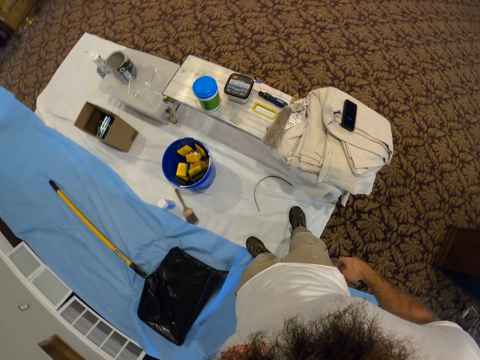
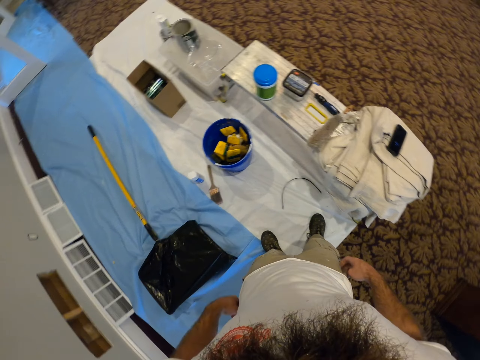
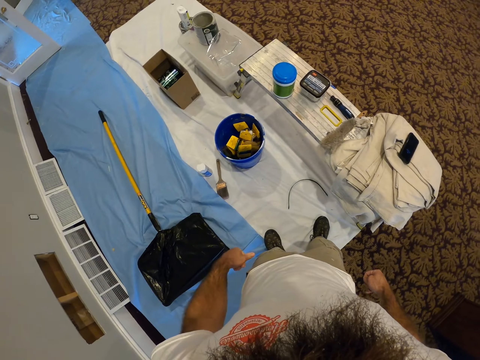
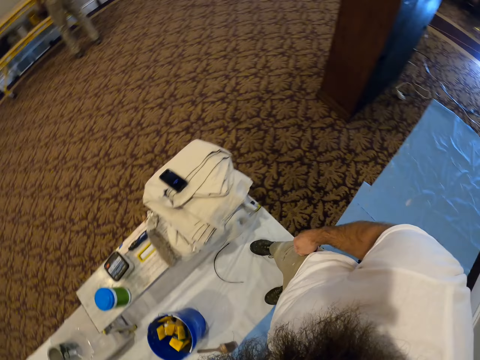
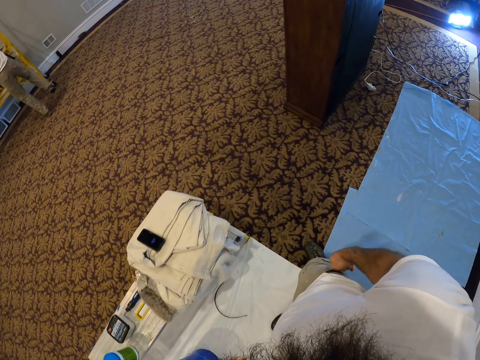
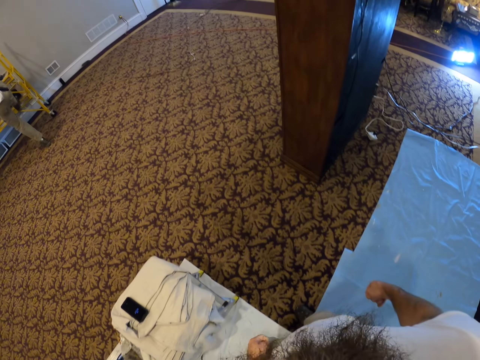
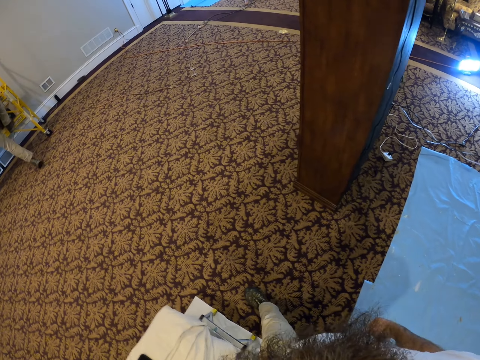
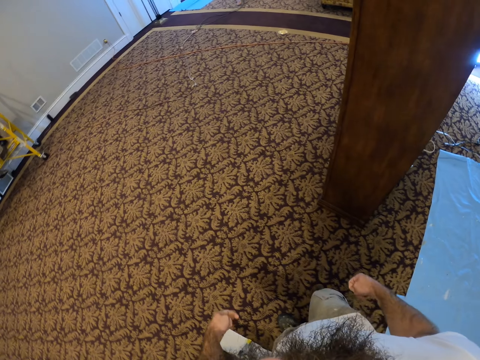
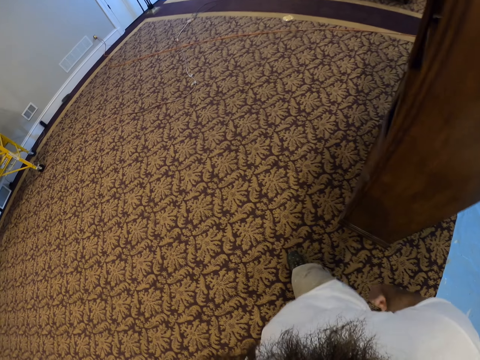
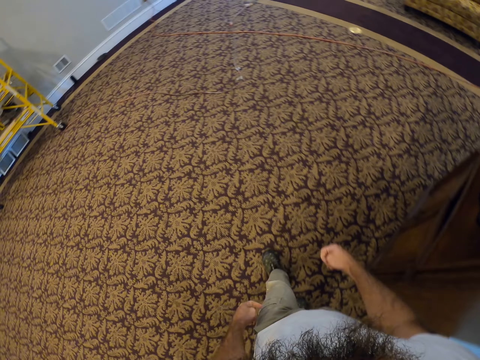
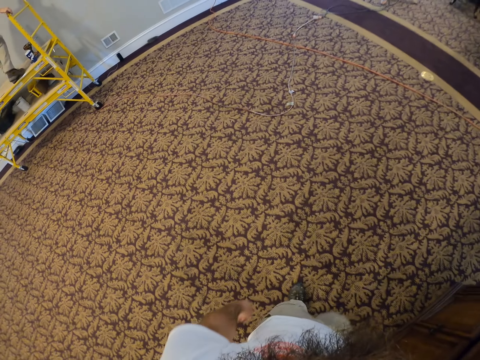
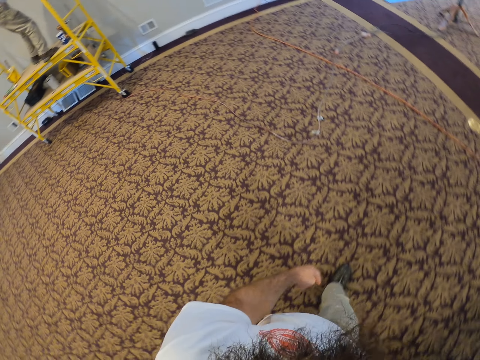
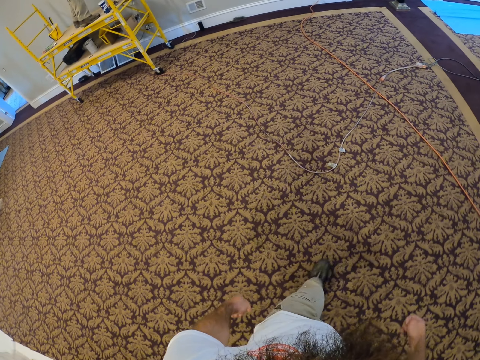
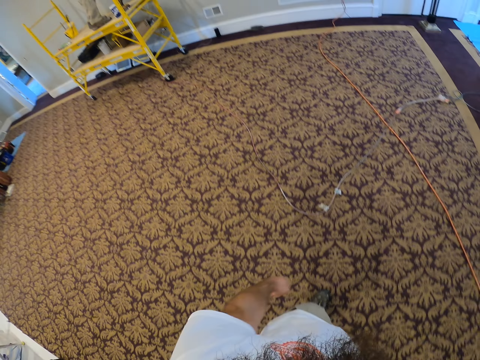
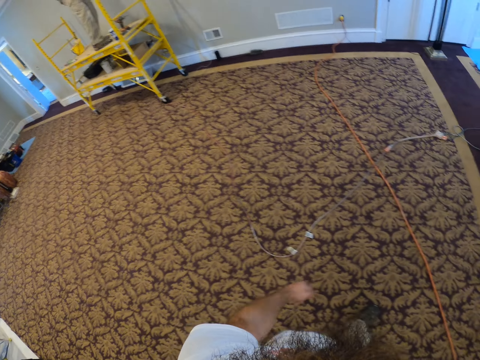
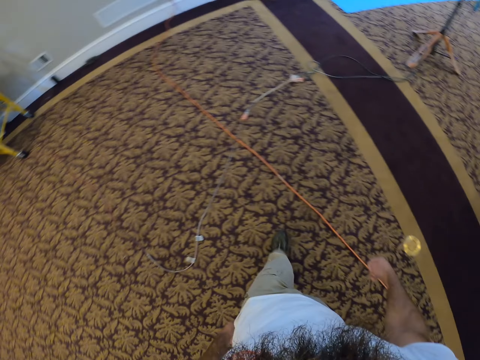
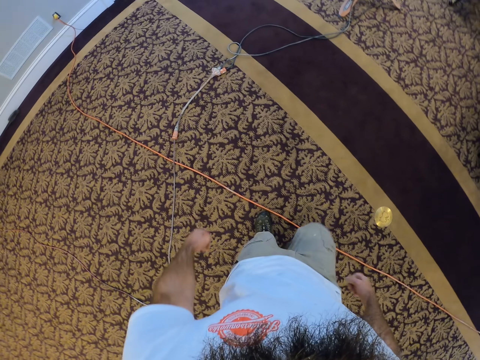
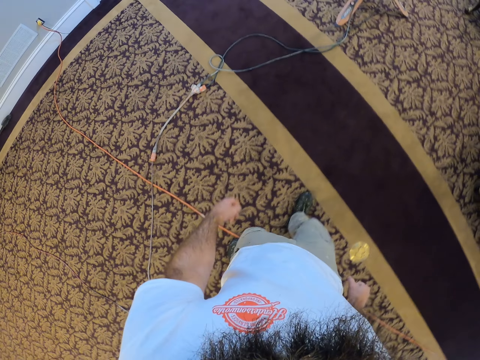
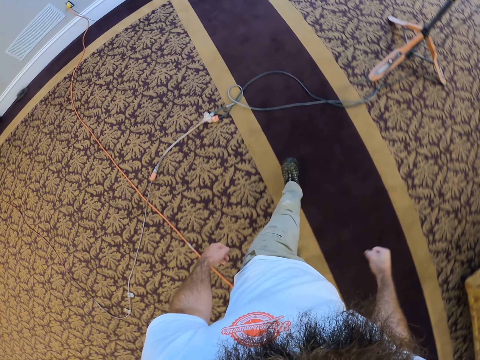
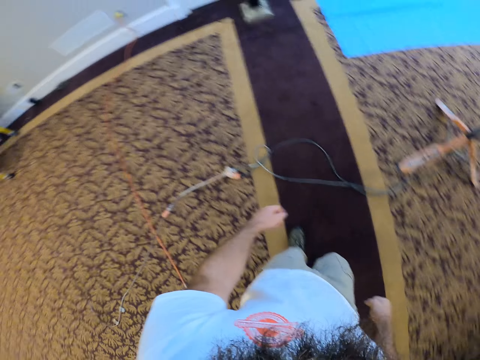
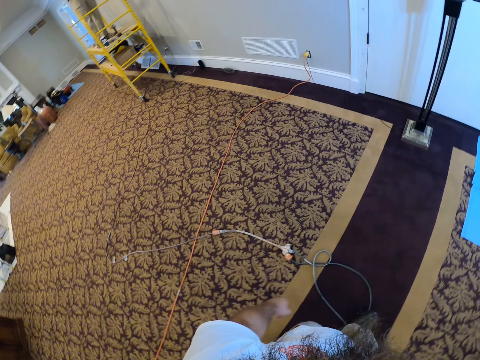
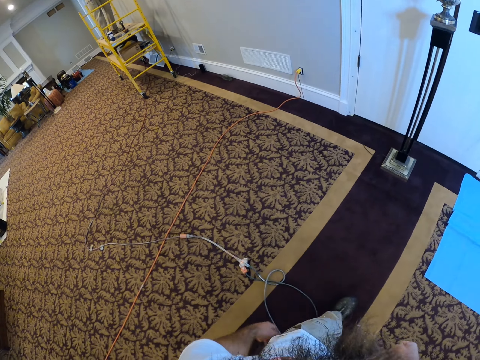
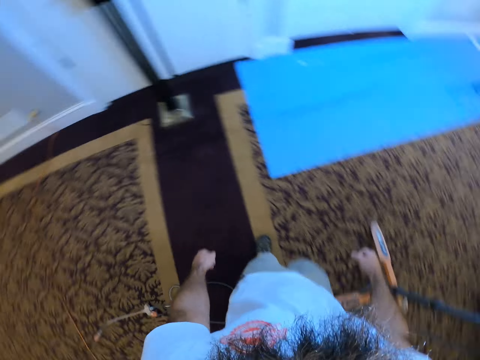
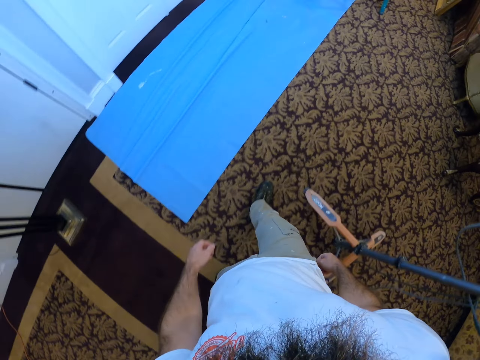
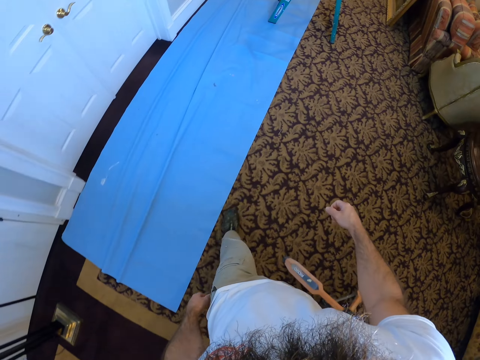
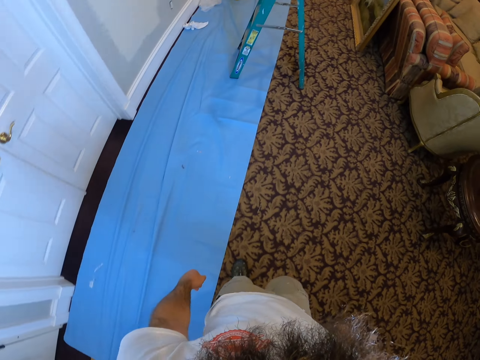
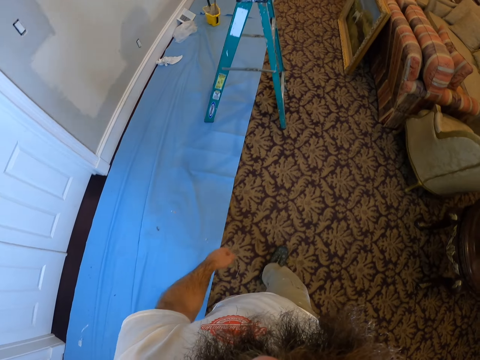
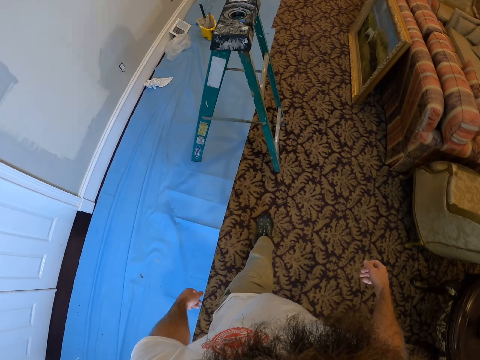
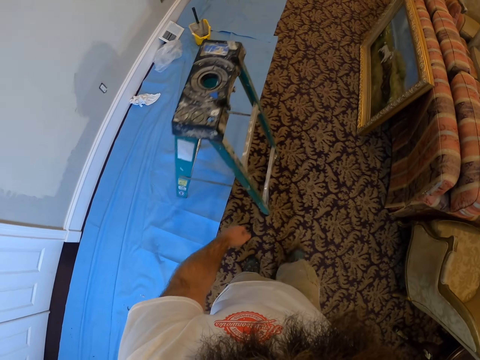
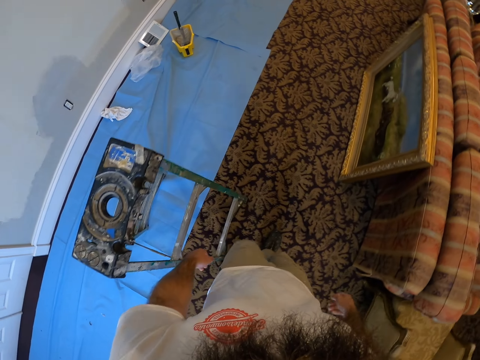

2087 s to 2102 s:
The camera wearer climbs the scaffold with both hands.

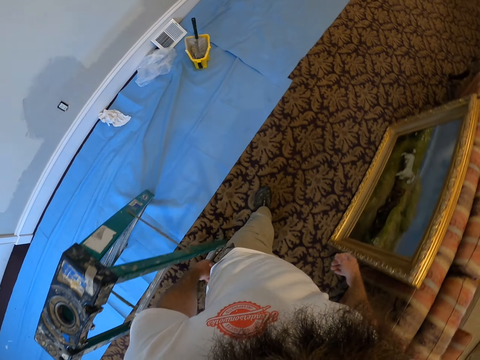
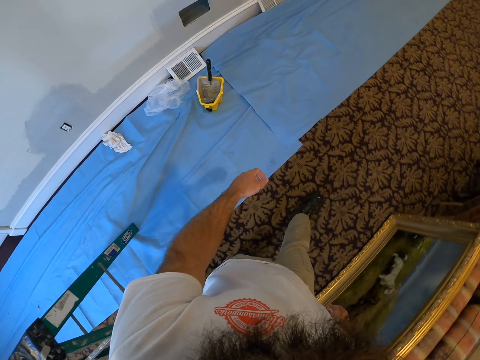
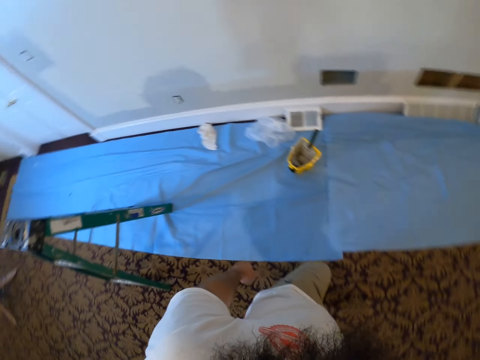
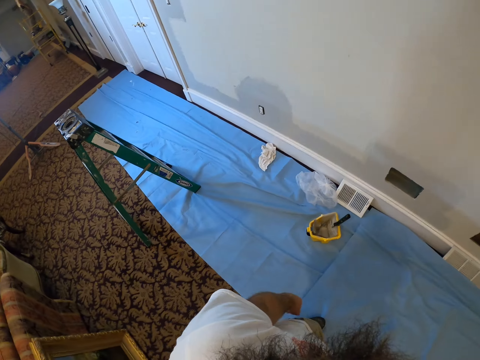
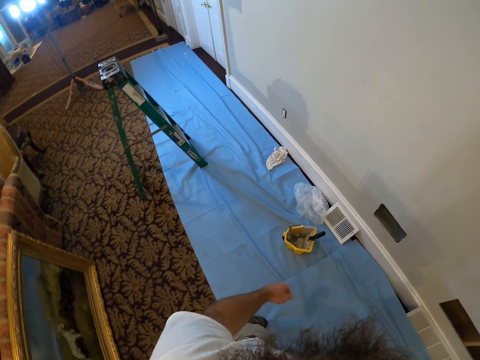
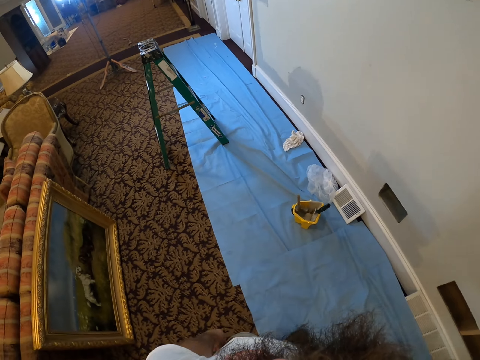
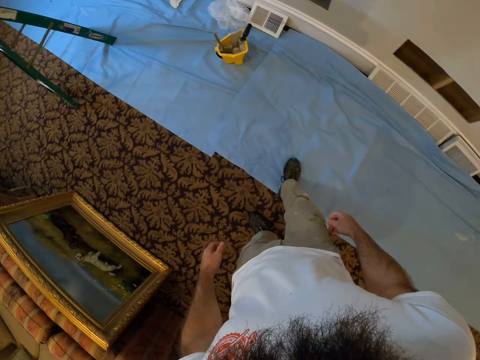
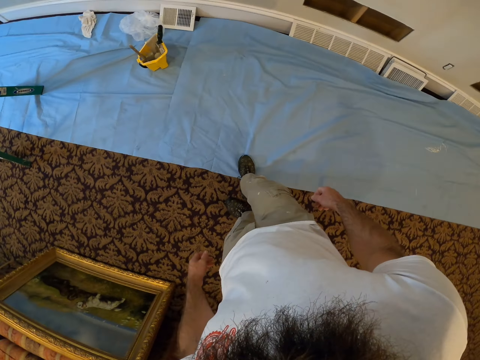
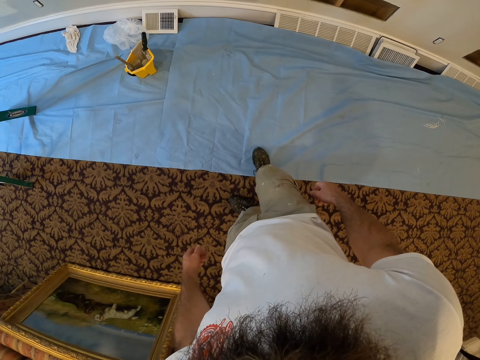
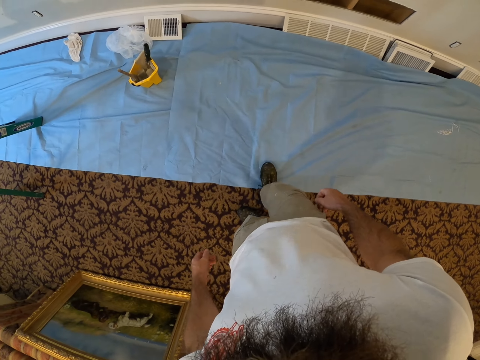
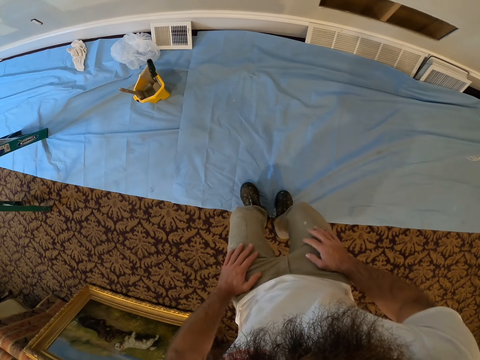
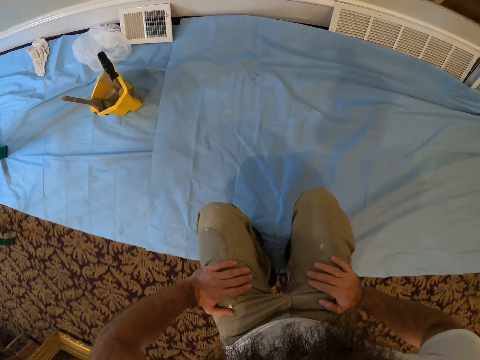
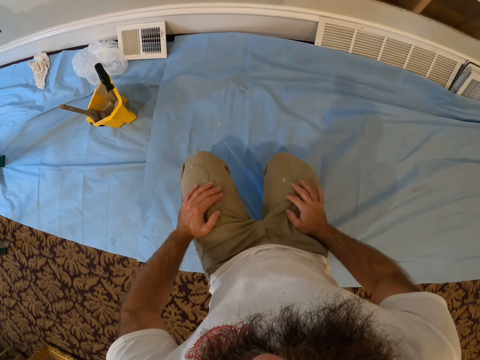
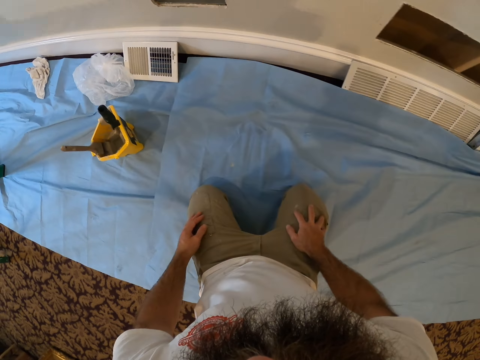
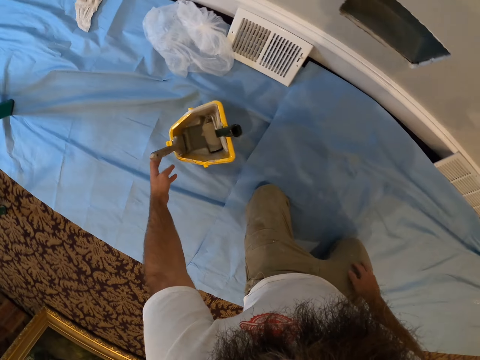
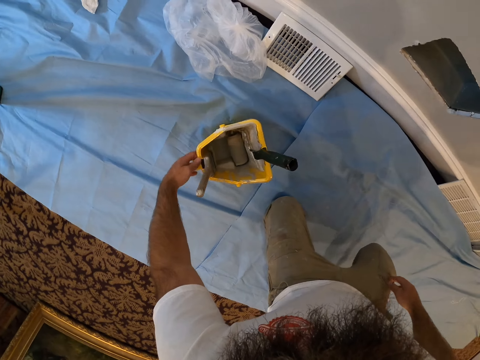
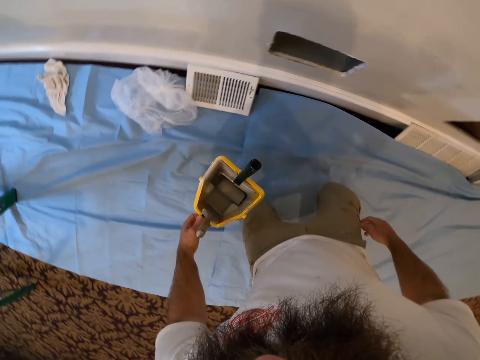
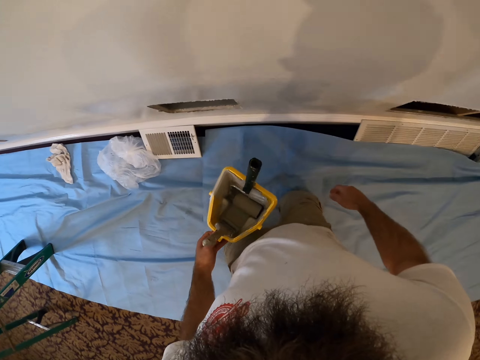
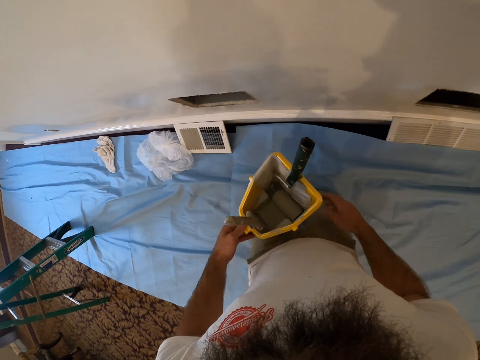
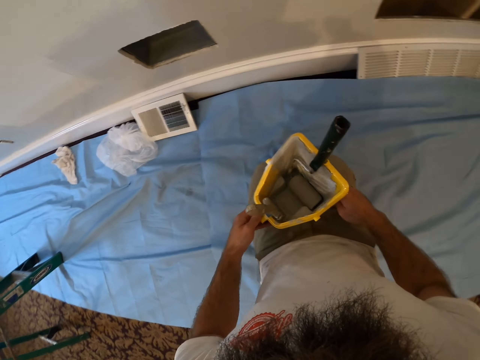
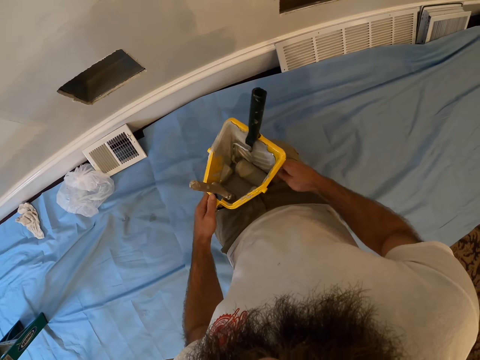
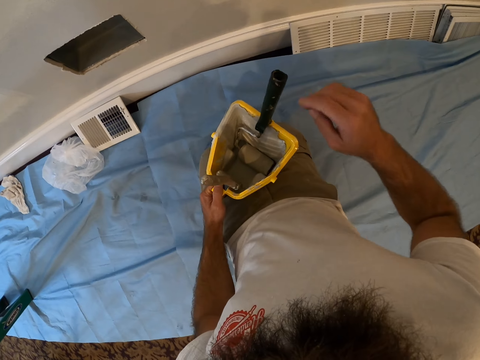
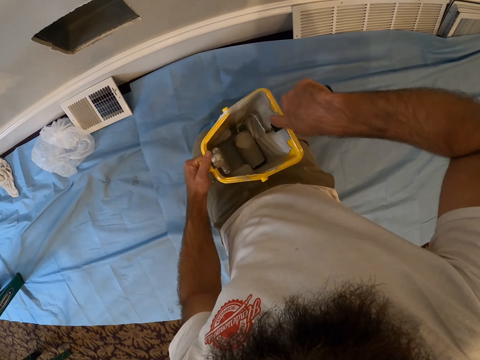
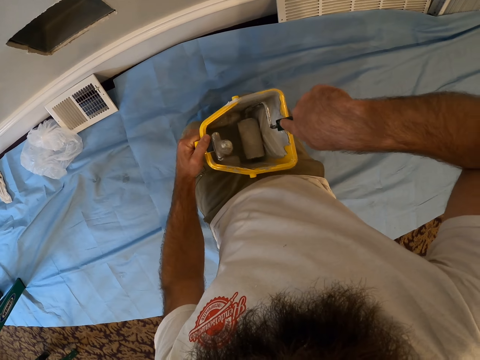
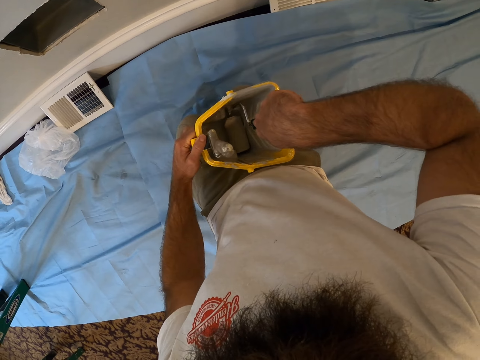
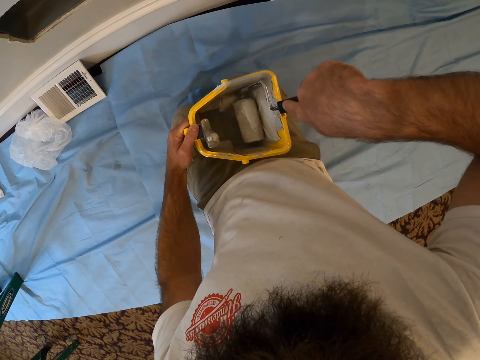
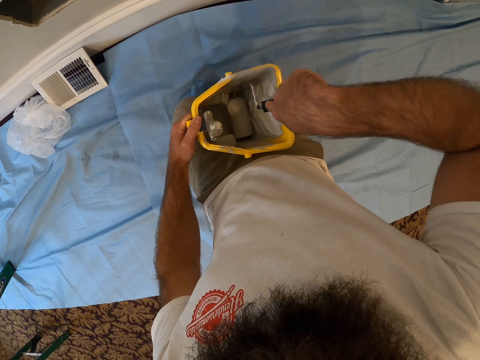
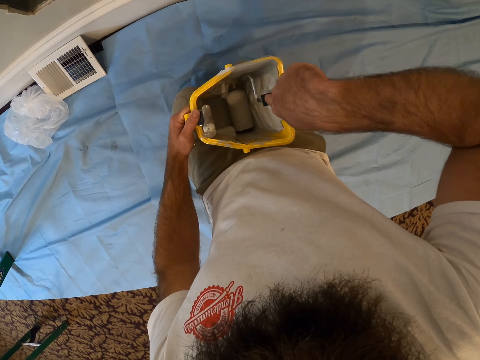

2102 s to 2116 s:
The camera wearer kneels on the floor with both knees. He picks up the paint bucket from the floor with his left hand. He dips the paint roller in the bucket with his right hand. He picks up the roller.
